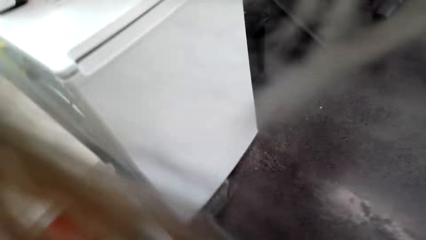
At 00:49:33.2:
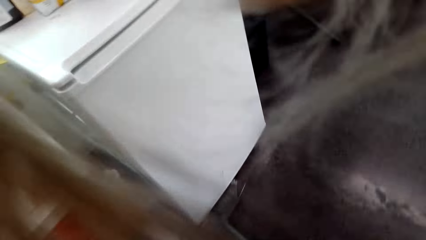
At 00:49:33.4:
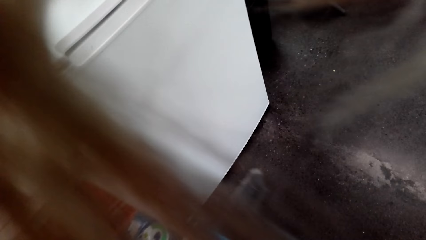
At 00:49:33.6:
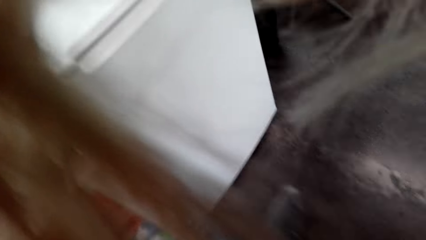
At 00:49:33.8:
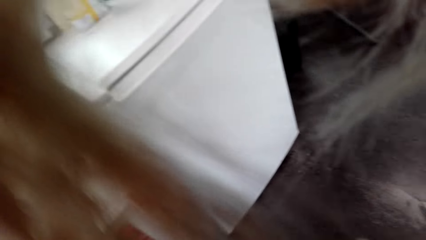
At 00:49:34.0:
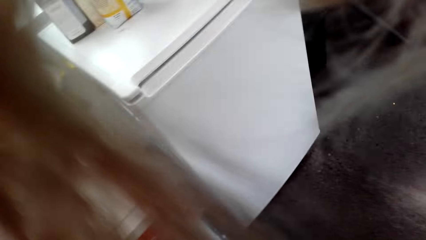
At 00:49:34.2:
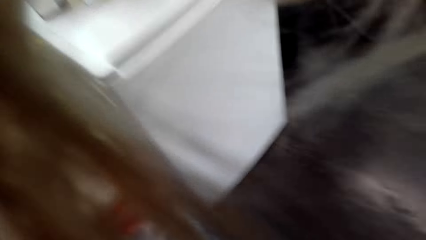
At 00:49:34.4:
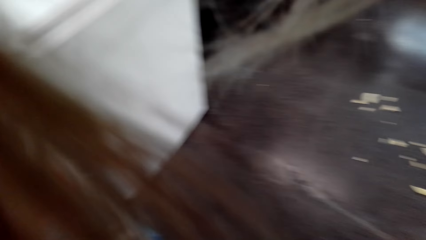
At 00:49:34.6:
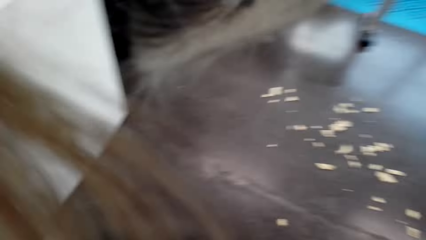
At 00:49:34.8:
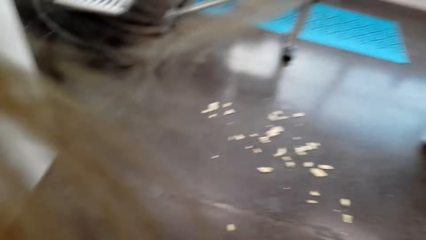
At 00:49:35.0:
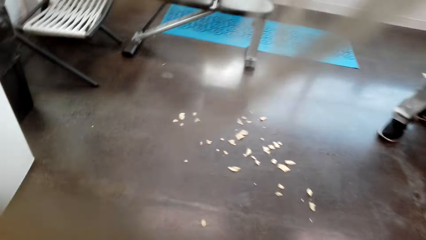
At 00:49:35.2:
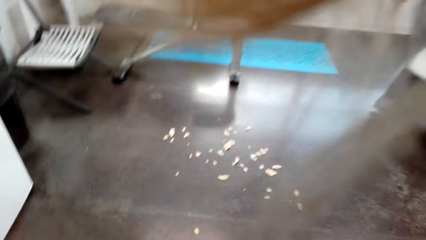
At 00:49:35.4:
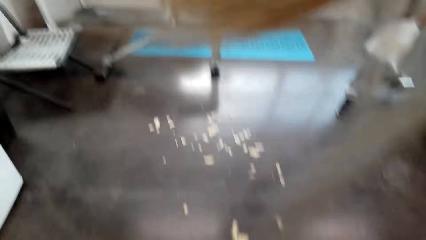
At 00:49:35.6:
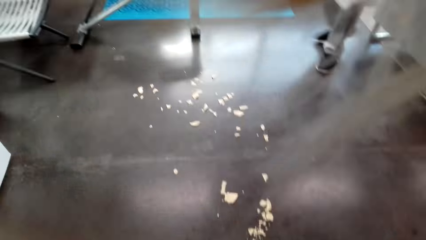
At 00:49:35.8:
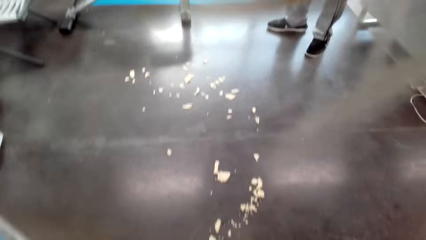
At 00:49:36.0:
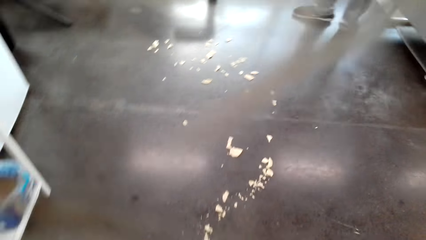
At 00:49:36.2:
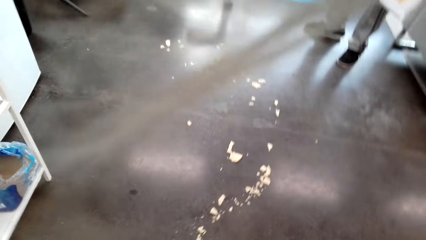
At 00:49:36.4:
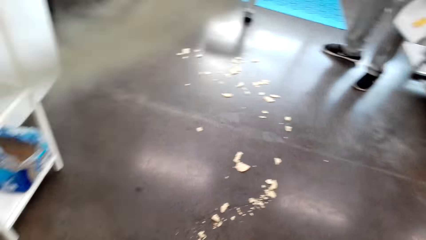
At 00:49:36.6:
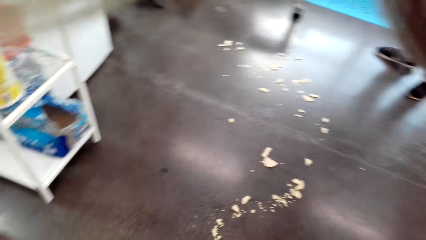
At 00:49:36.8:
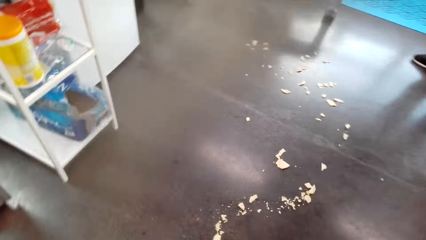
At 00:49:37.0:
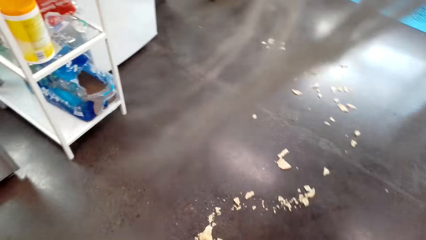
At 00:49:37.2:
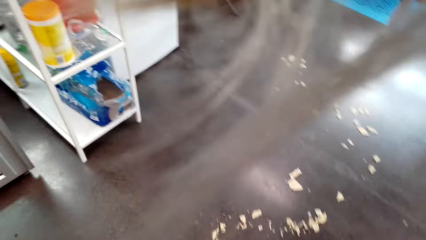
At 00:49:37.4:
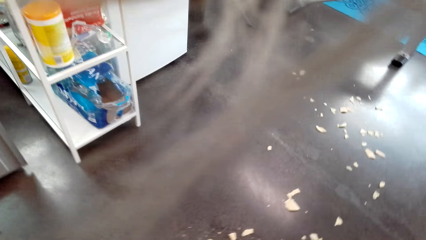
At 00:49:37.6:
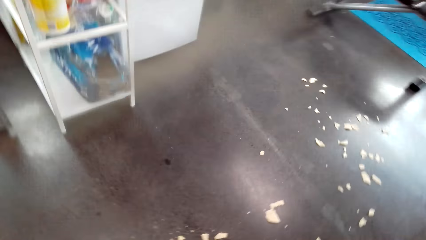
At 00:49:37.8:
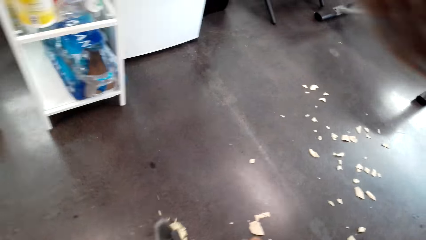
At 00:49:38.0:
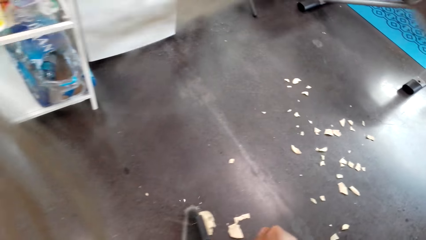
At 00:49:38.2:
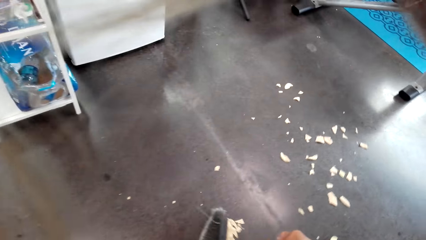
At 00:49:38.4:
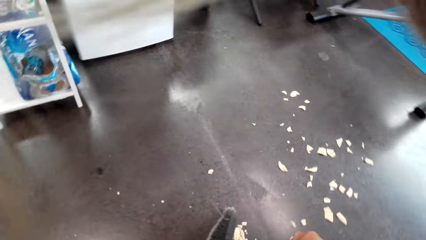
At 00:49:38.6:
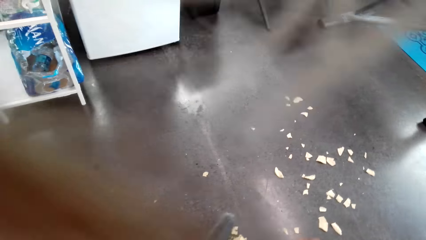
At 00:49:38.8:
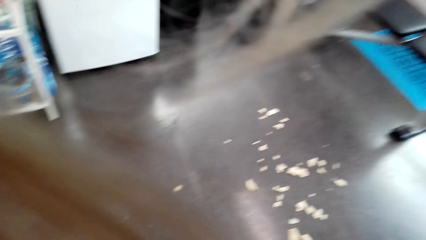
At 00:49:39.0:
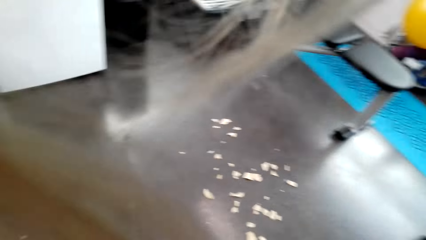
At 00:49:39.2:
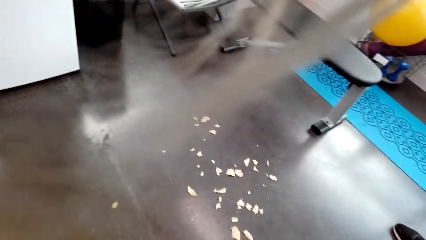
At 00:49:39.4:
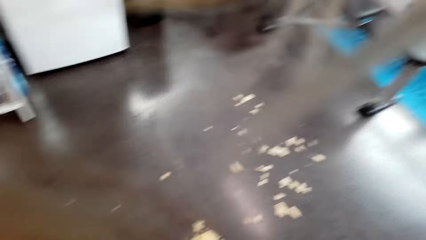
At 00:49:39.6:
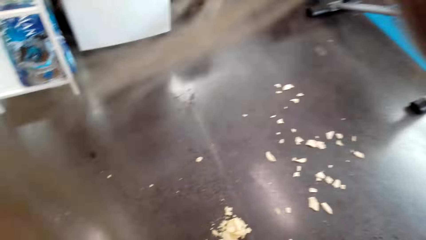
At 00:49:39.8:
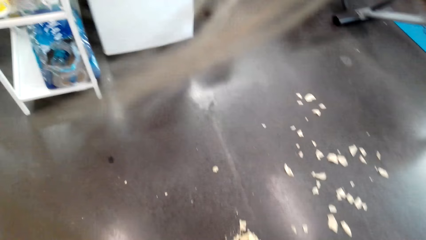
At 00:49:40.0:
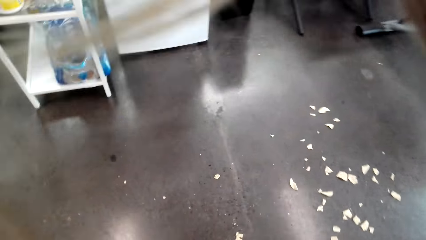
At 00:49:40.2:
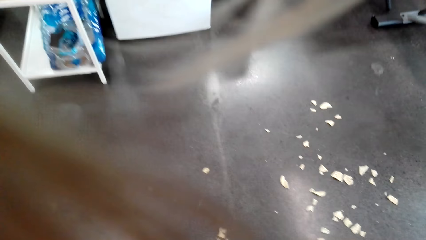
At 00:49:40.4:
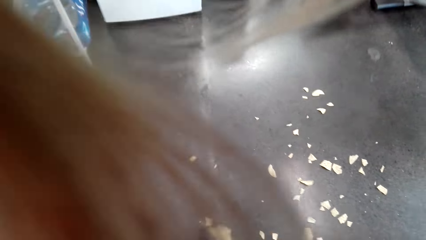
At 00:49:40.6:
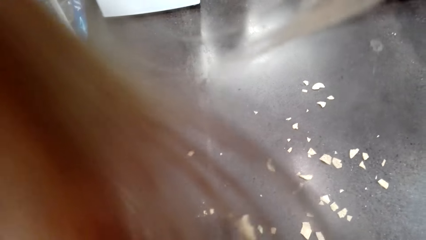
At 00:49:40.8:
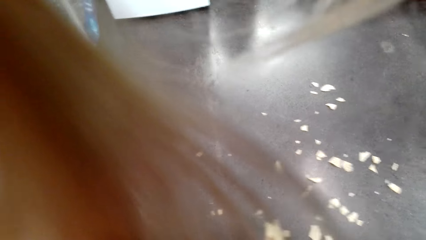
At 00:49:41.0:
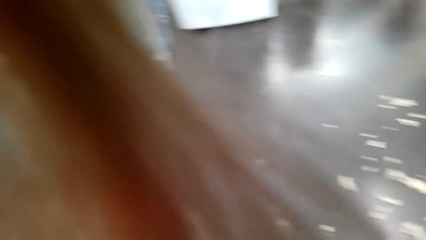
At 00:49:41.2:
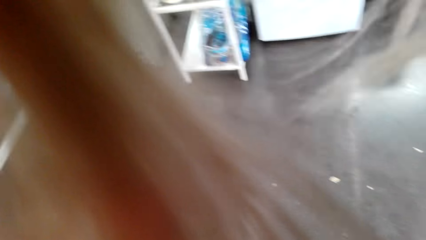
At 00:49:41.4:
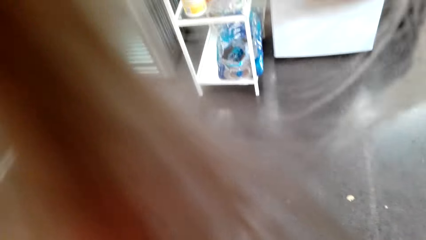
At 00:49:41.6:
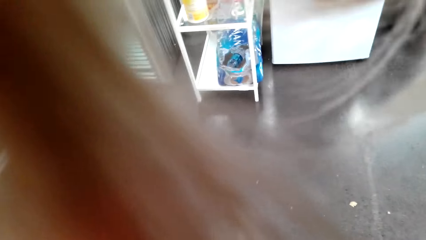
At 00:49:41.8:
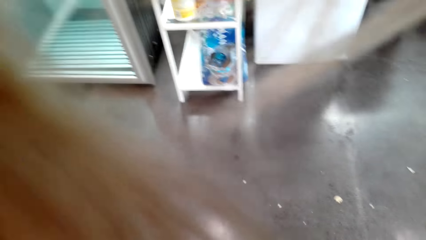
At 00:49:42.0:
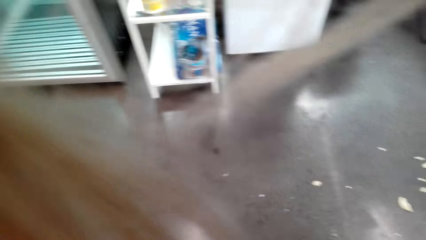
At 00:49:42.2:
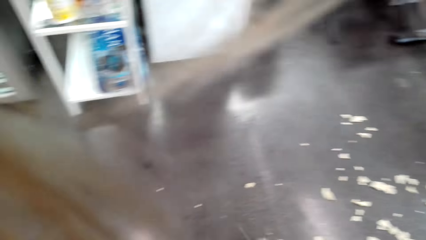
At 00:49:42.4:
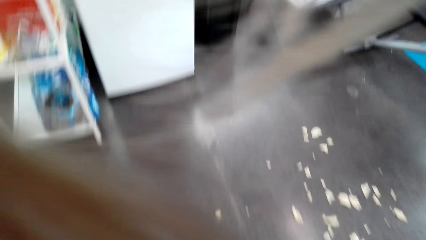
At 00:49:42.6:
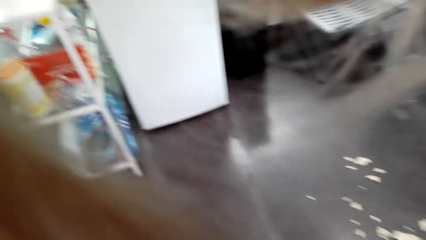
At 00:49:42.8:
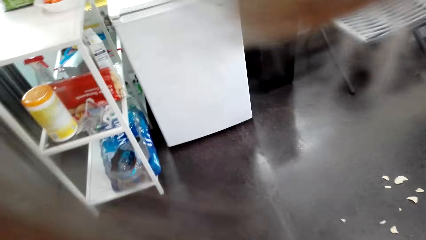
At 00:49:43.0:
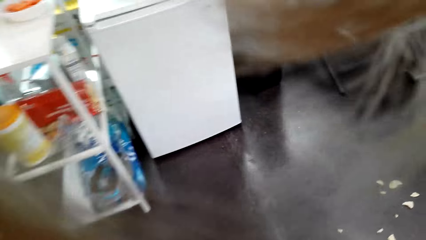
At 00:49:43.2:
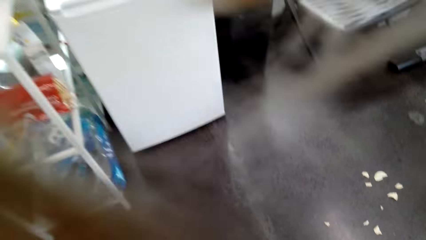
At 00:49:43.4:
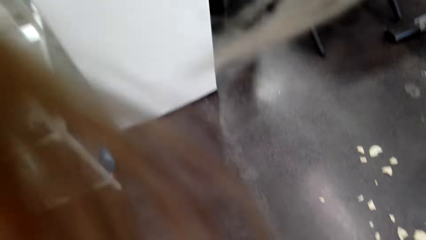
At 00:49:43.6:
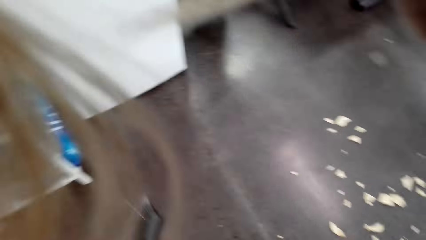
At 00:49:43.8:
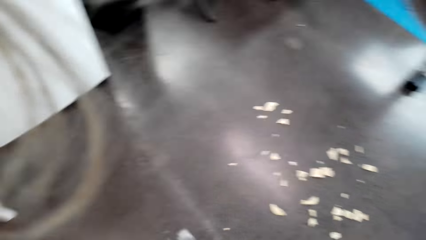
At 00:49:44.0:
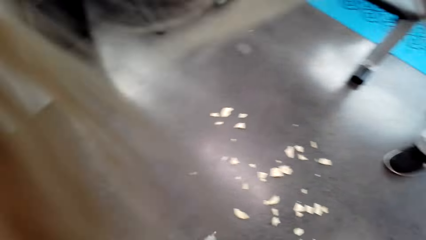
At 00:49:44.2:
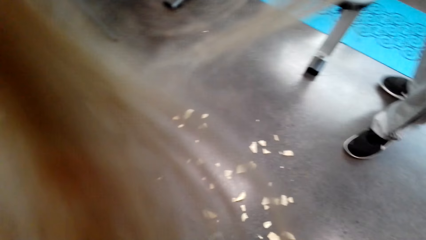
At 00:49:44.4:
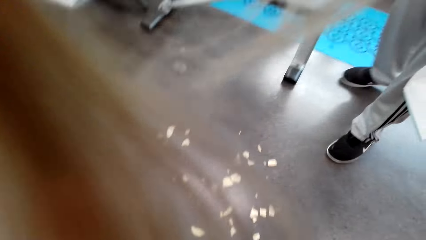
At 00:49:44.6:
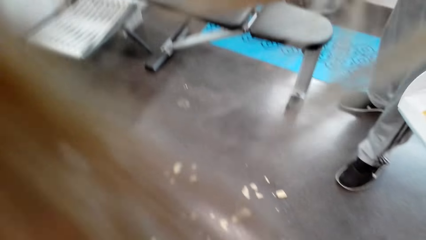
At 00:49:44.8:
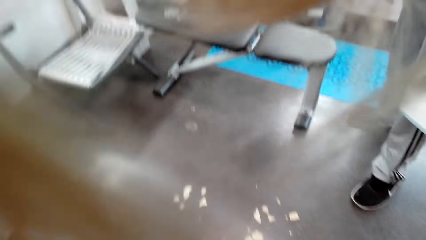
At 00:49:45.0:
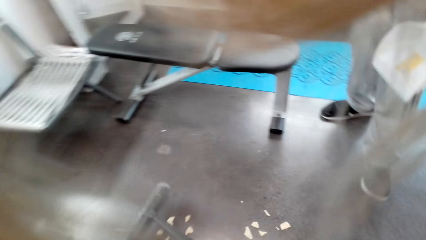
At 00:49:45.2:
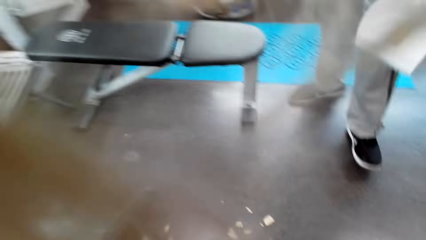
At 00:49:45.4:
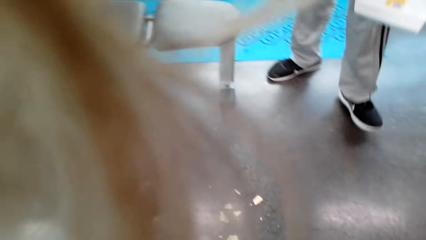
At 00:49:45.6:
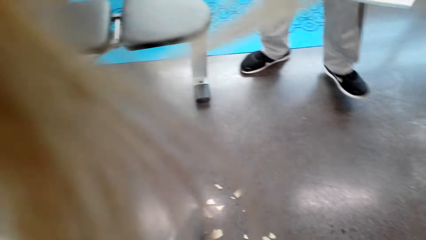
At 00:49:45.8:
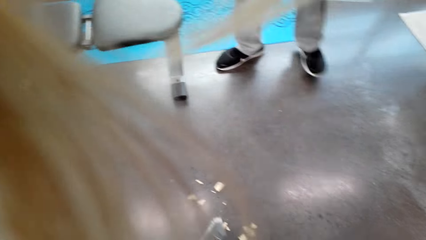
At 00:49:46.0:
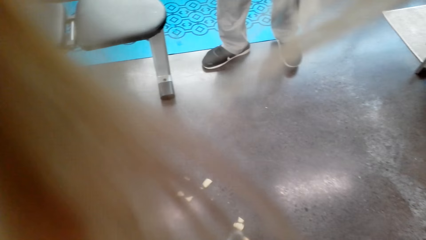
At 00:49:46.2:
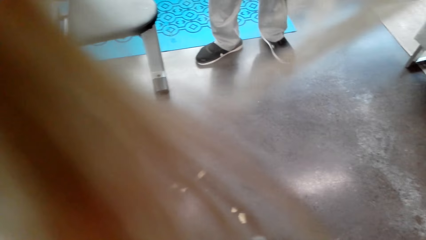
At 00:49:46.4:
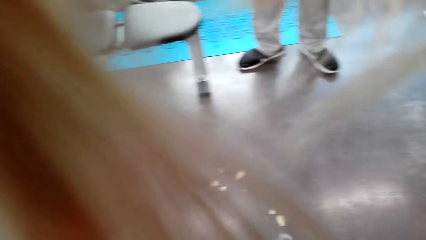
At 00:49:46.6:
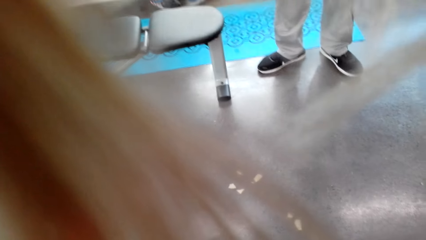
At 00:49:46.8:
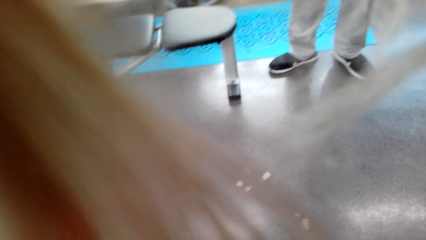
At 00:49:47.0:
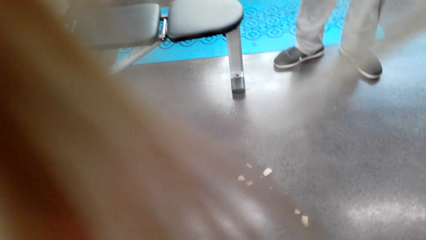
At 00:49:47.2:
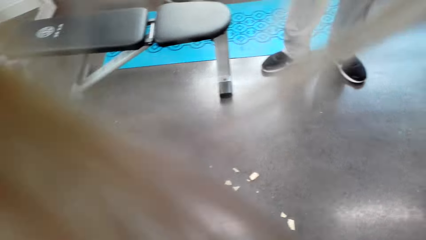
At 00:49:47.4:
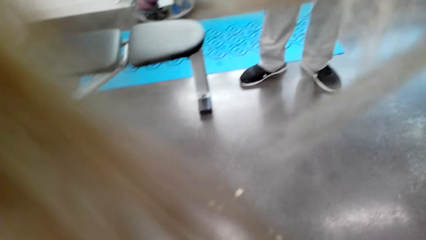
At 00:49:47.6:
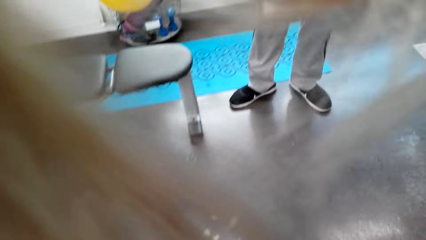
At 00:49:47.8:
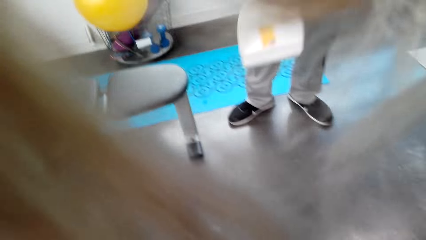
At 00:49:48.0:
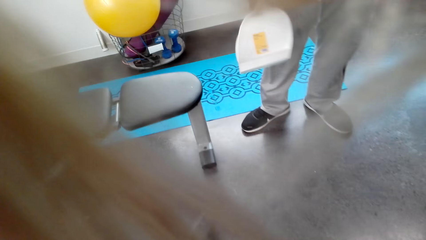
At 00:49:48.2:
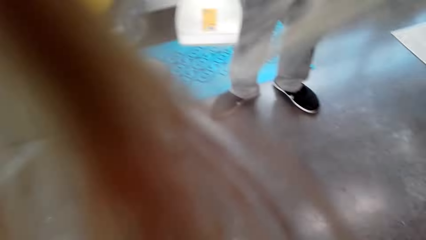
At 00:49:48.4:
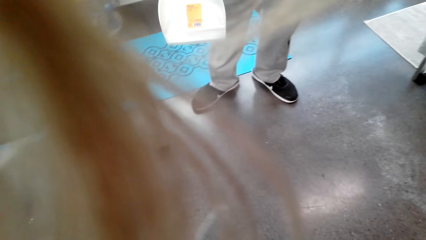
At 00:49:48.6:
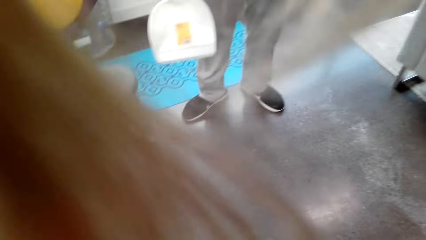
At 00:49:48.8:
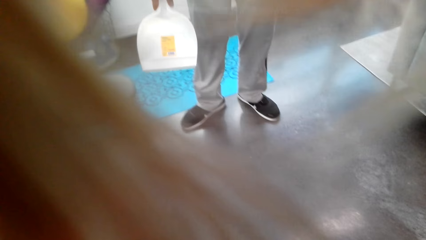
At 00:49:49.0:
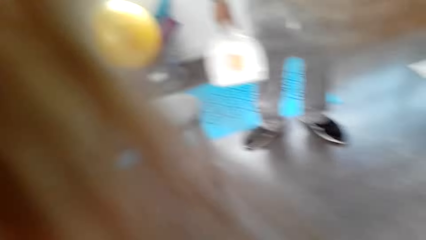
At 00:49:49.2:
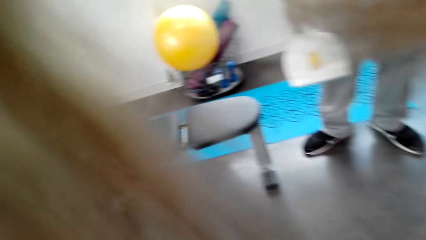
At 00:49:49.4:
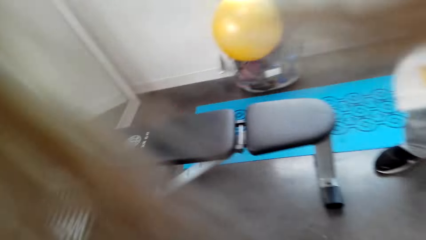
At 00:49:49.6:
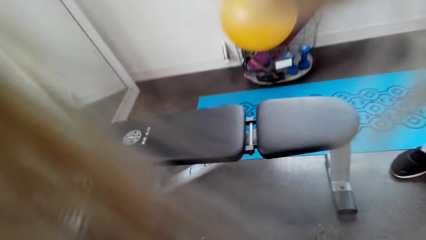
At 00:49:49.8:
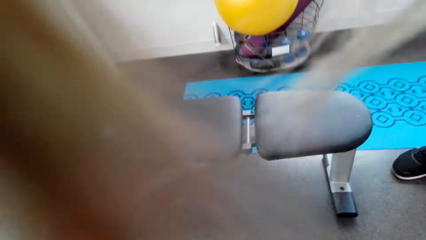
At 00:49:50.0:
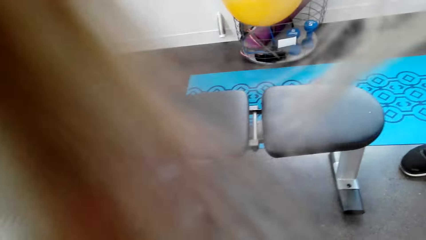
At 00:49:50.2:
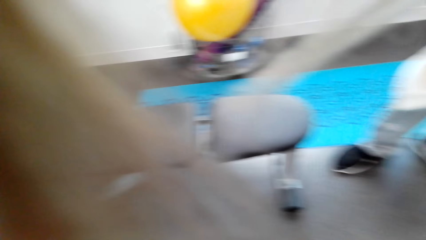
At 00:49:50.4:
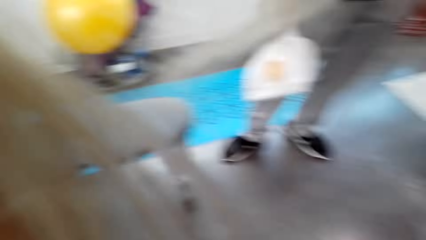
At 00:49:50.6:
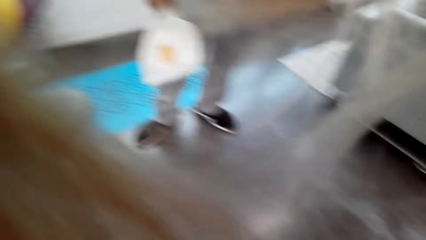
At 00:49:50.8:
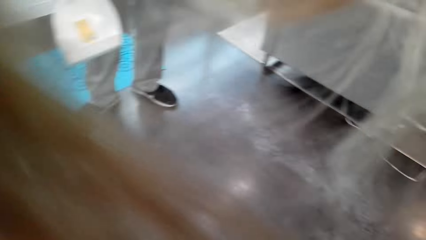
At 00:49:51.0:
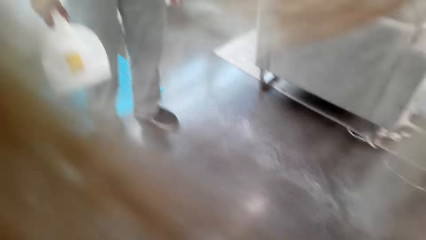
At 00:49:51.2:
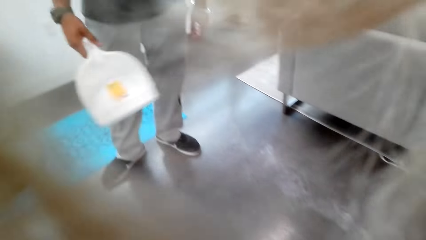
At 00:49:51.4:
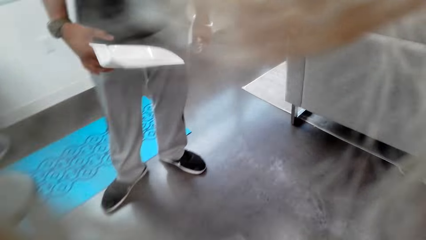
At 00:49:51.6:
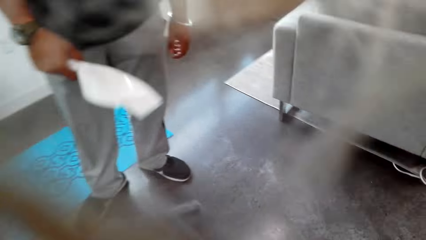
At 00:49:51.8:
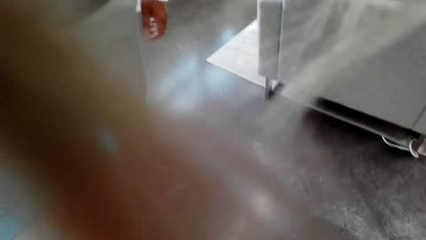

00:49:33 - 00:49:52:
The camera wearer sweeps on the floor.
